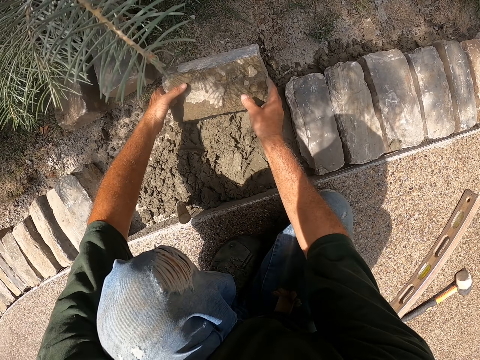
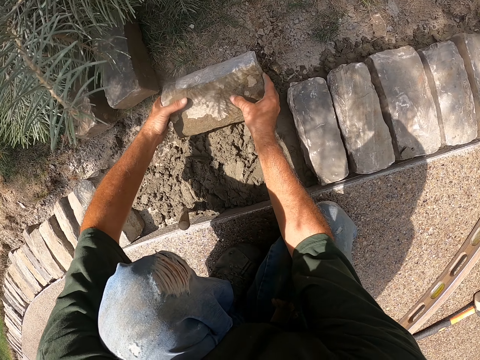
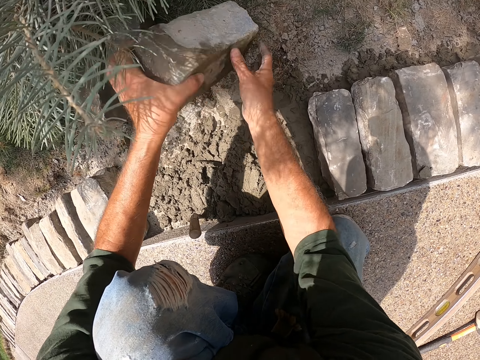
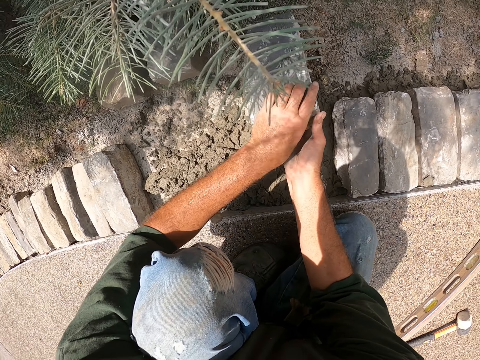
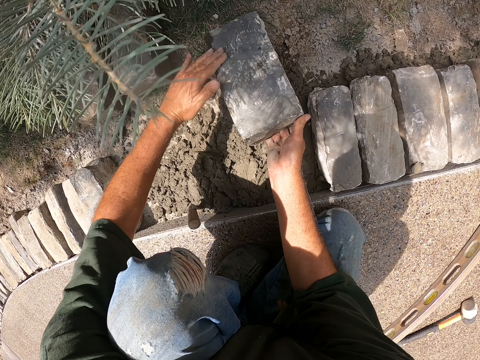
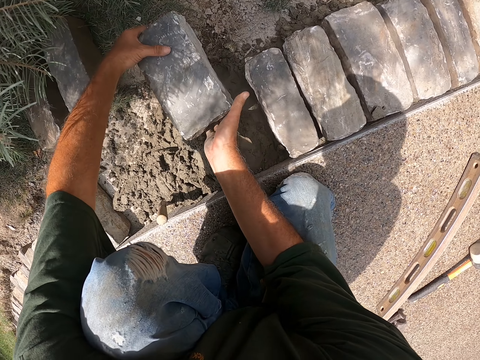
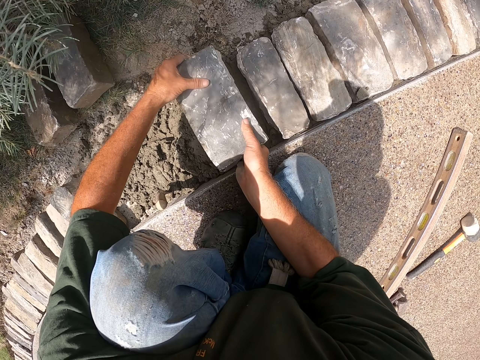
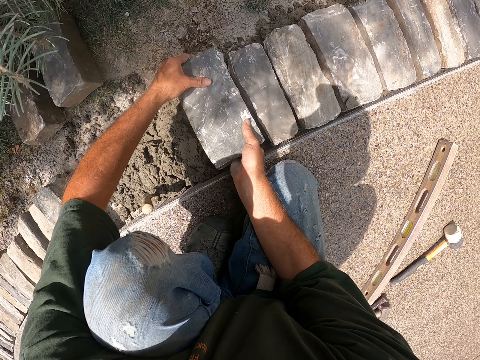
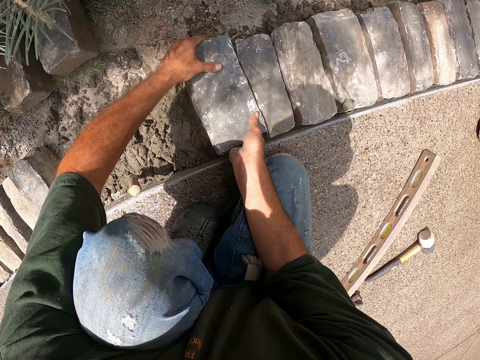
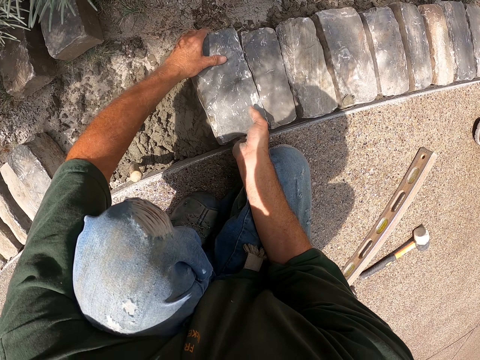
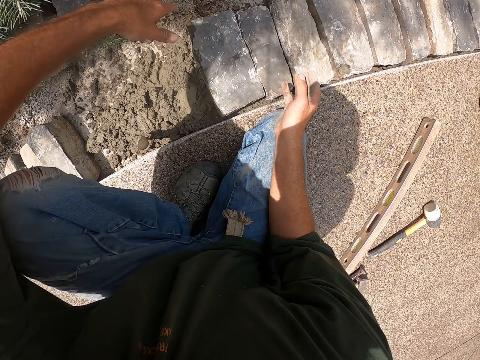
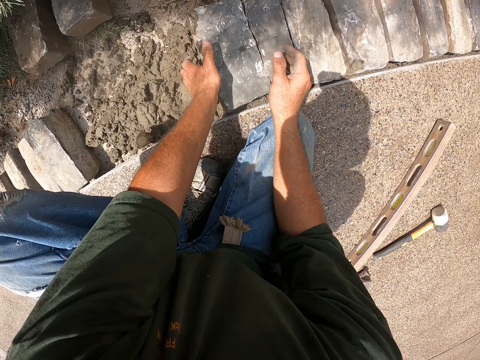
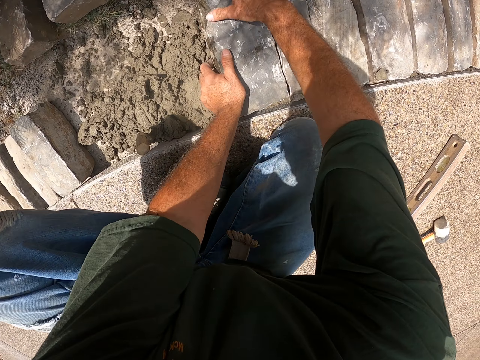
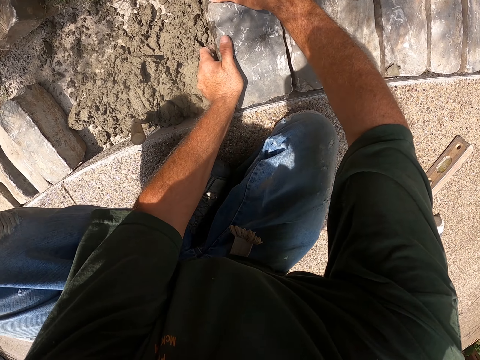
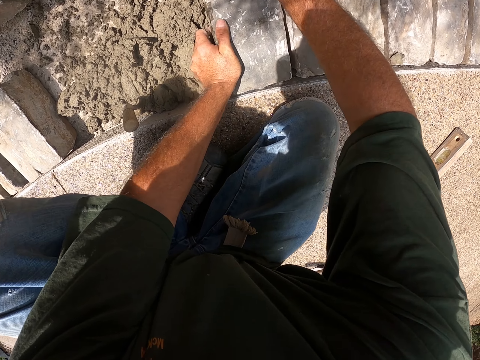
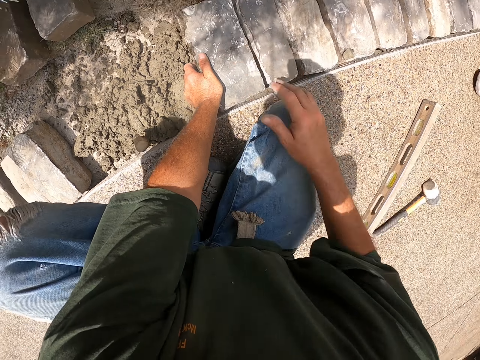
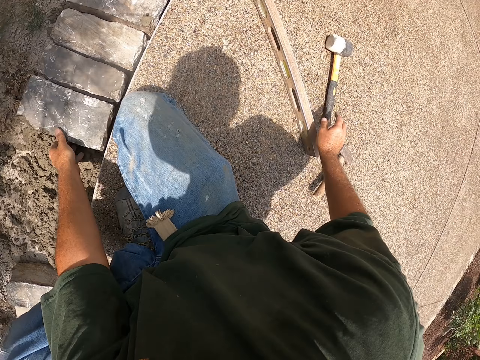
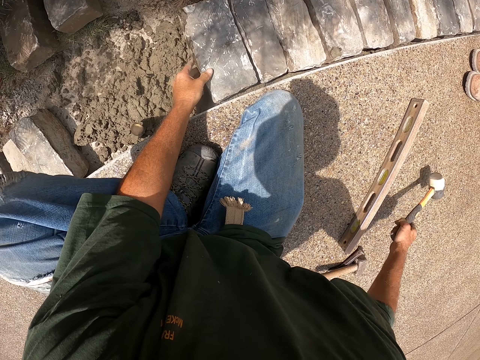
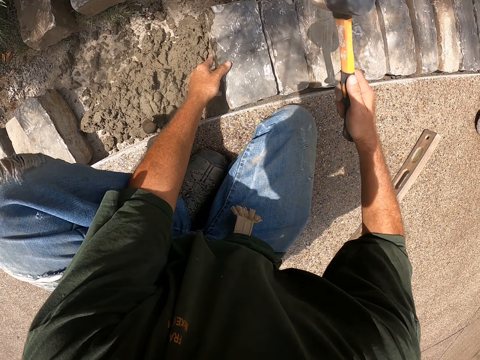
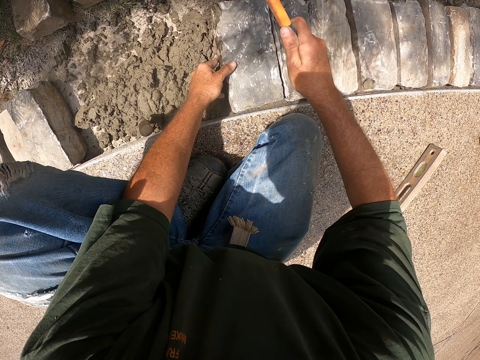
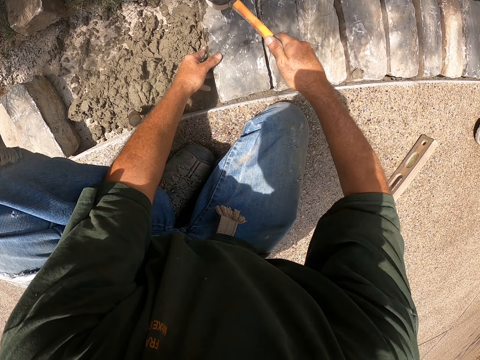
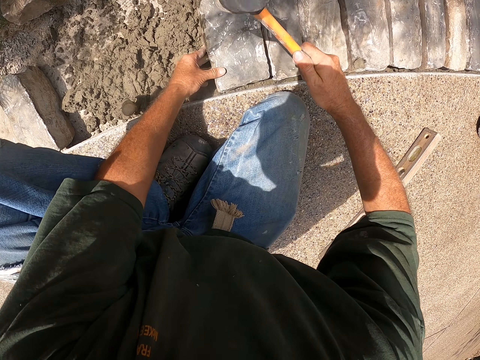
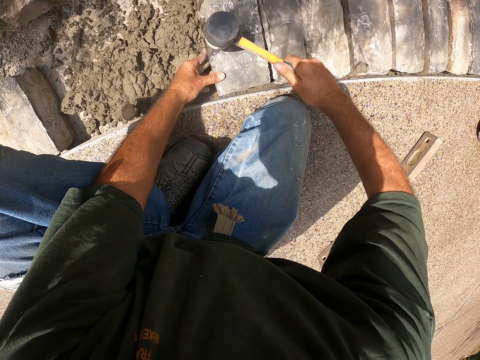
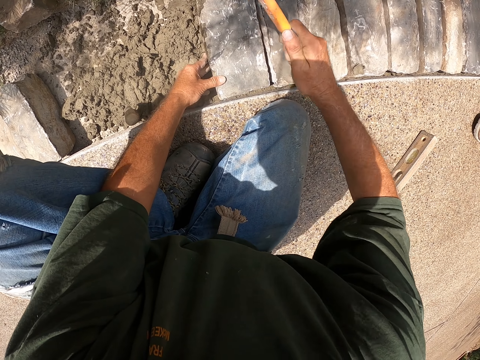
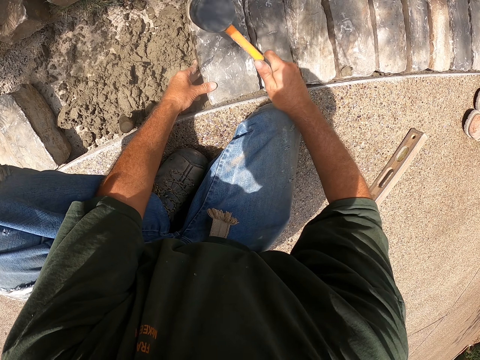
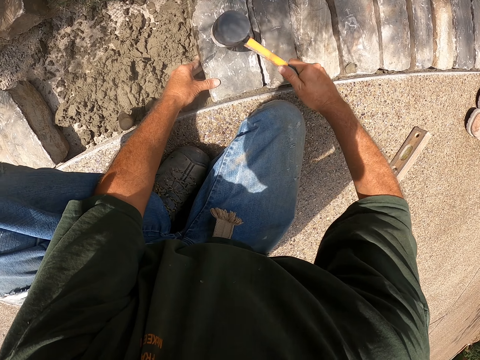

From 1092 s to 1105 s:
The camera wearer picks a brick. They turn the brick. They put the brick on the ground. They press the brick. They pick the hammer. They hit the brick with the hammer.

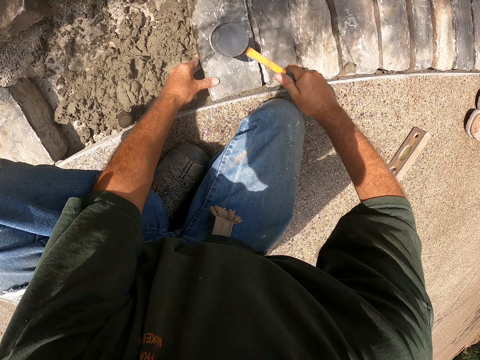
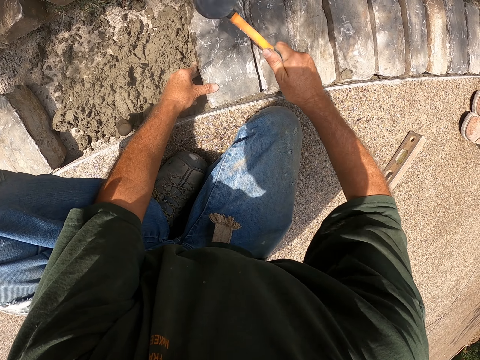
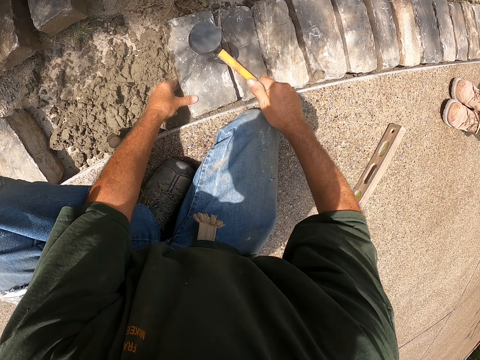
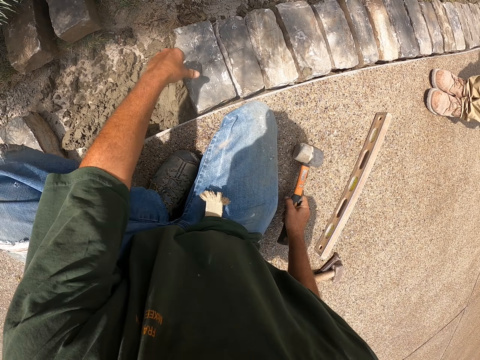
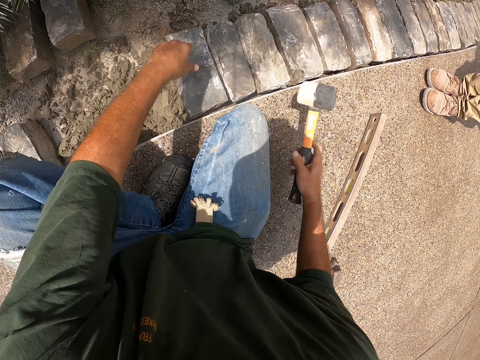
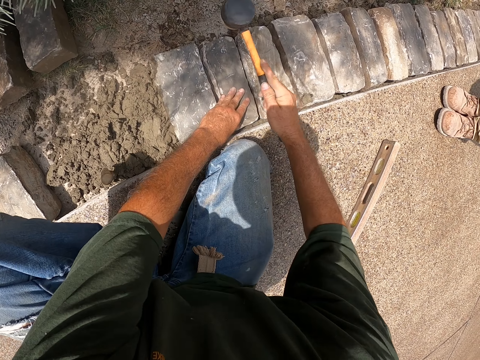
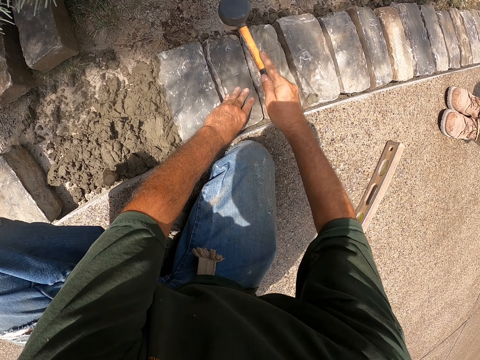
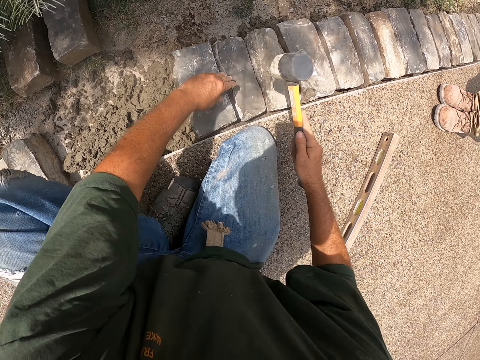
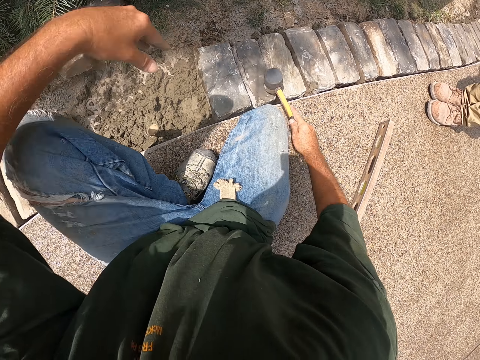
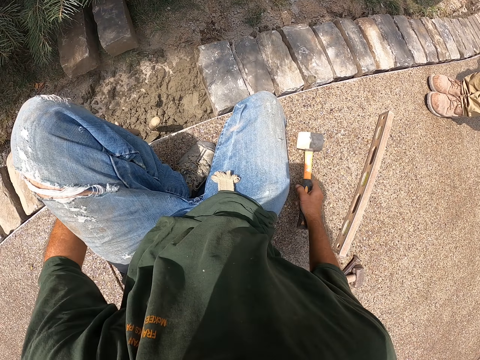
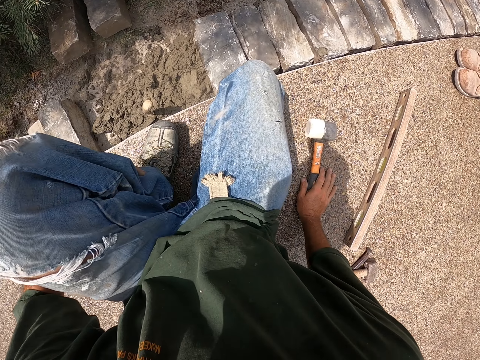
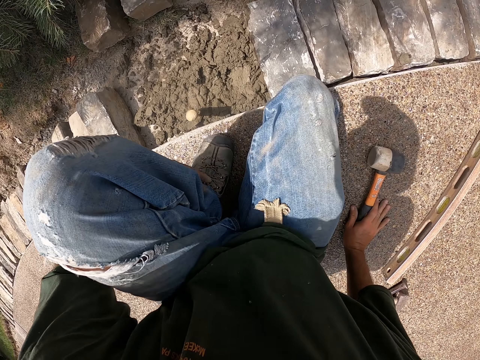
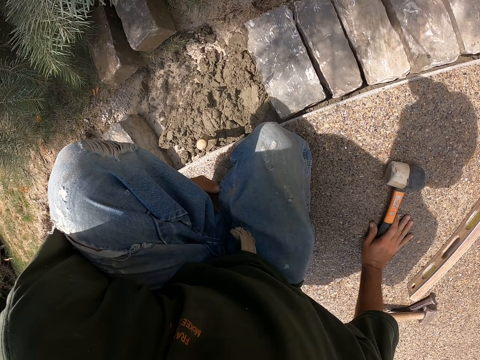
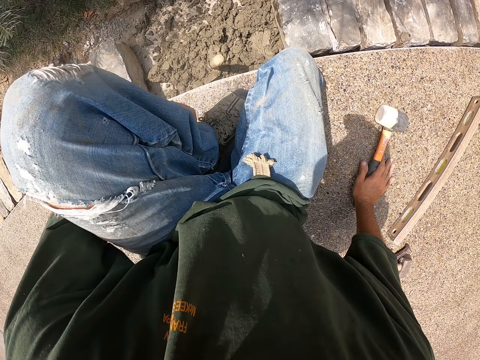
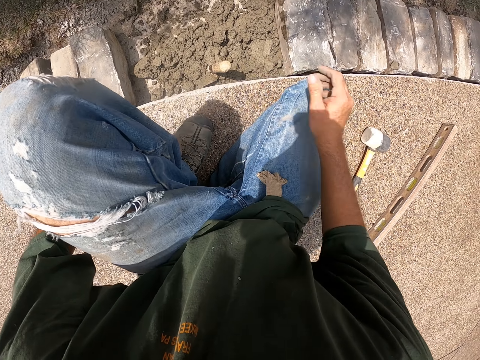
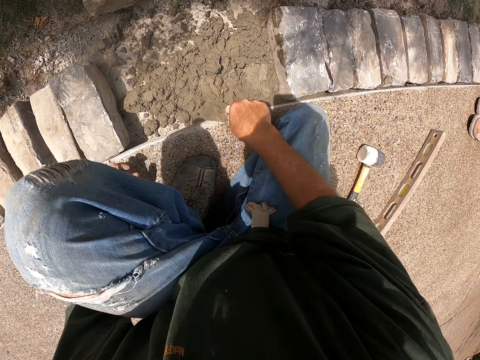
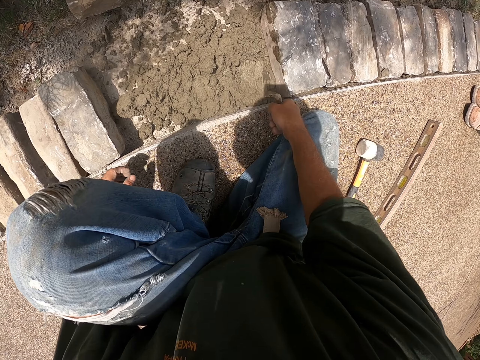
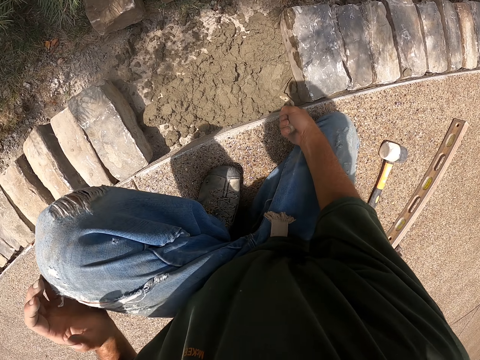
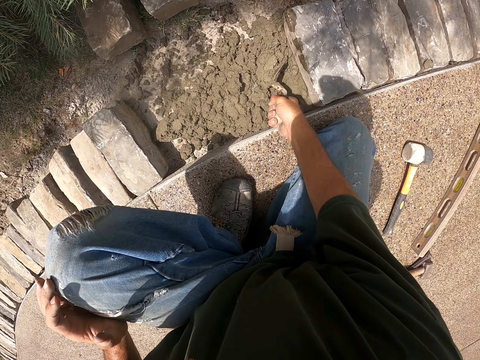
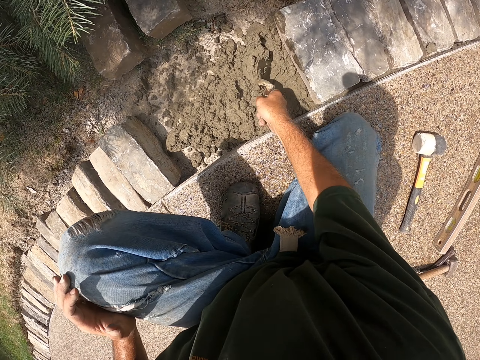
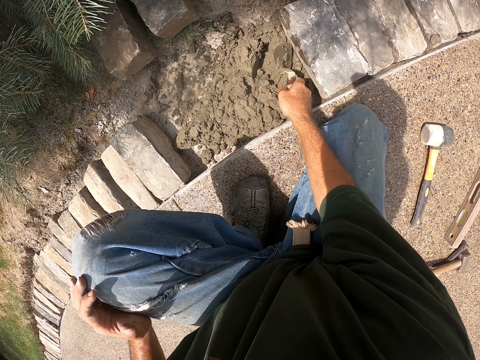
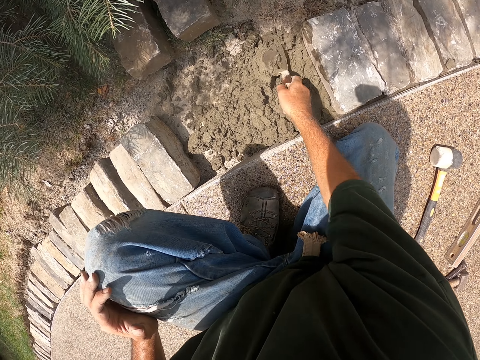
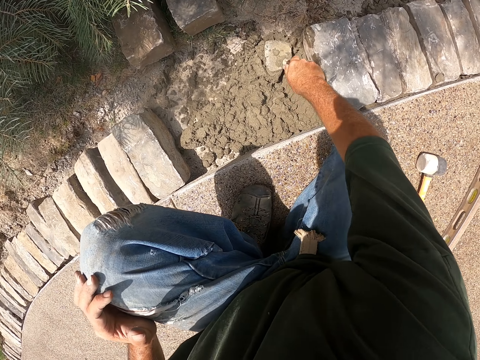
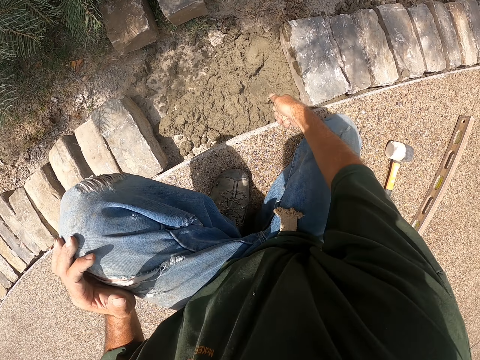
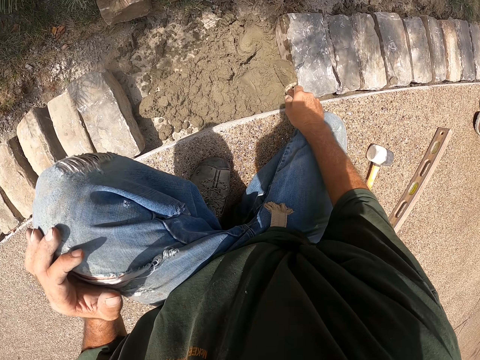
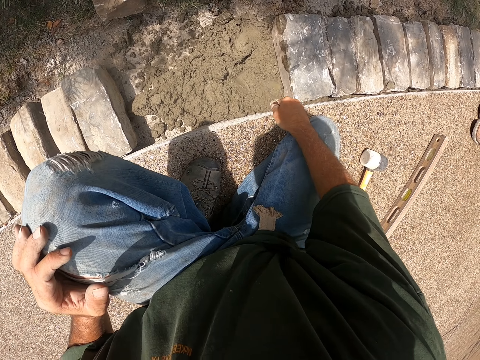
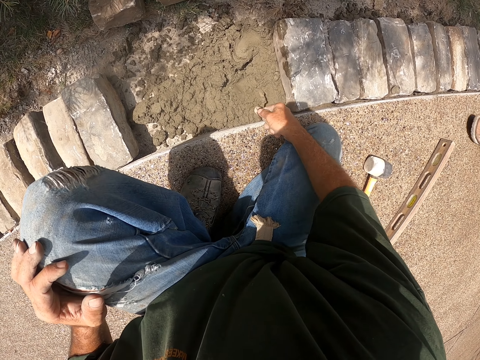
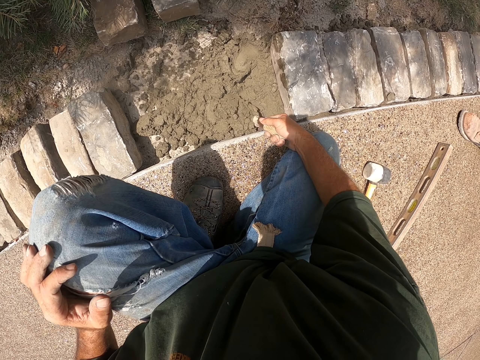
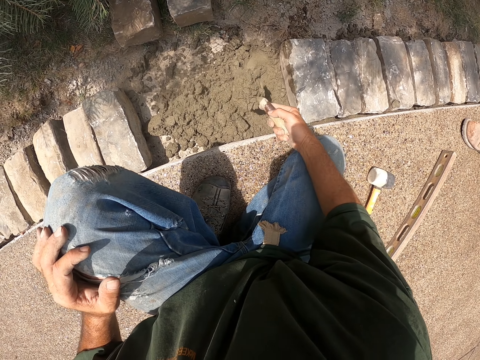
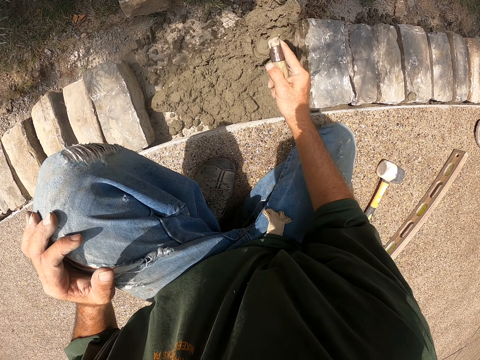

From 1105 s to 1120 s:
The camera wearer puts down the hammer. They hit the brick with the hammer. They put down the hammer. They move beside the bricks. They hold the trowel. They spread cement with a scooper. They move the concrete. They flatten the concrete. They scoop the concrete.
